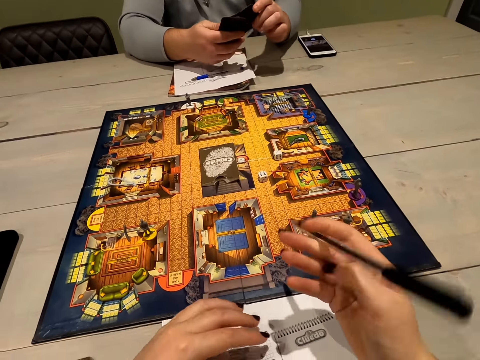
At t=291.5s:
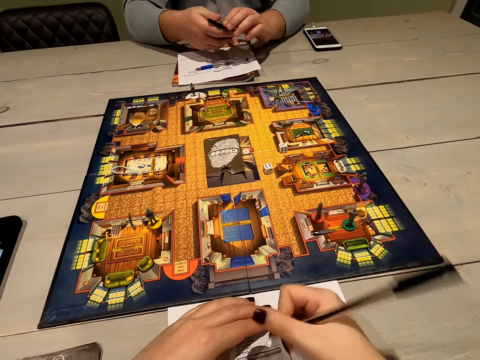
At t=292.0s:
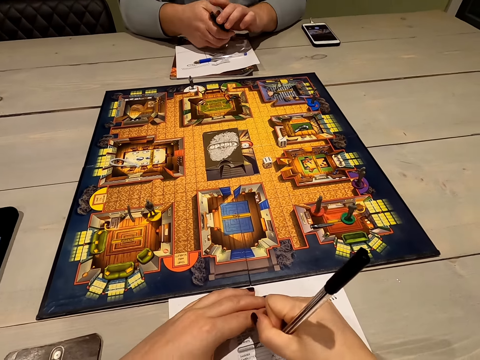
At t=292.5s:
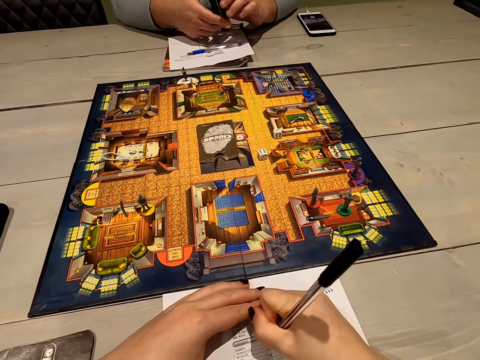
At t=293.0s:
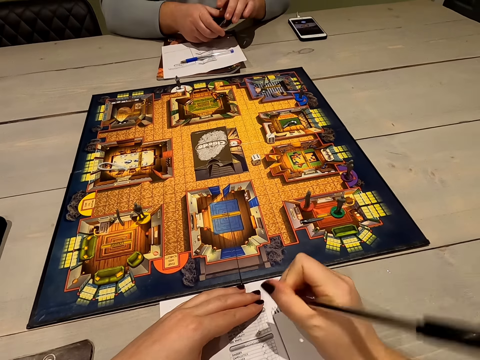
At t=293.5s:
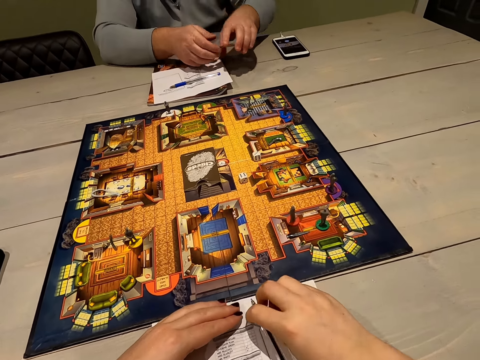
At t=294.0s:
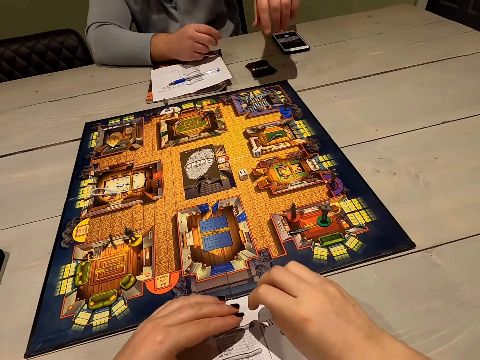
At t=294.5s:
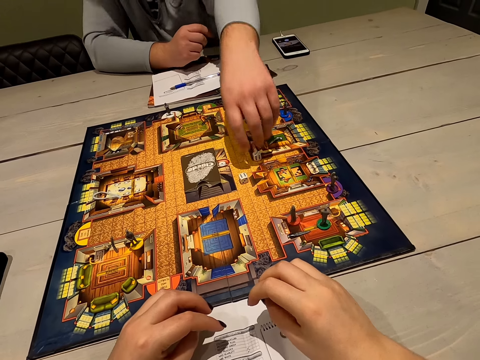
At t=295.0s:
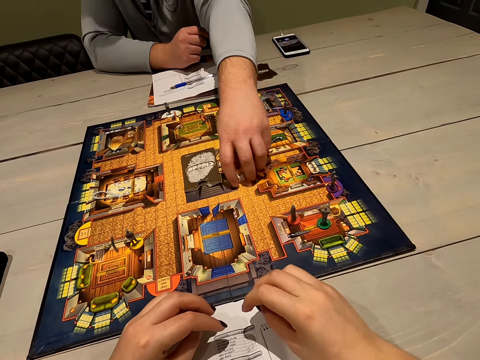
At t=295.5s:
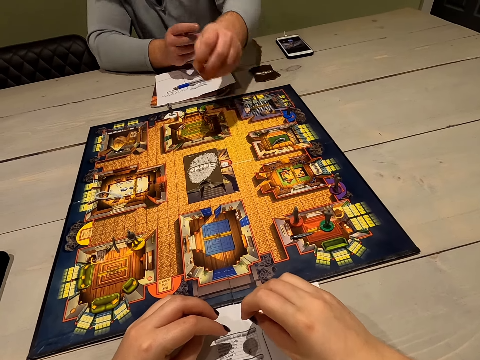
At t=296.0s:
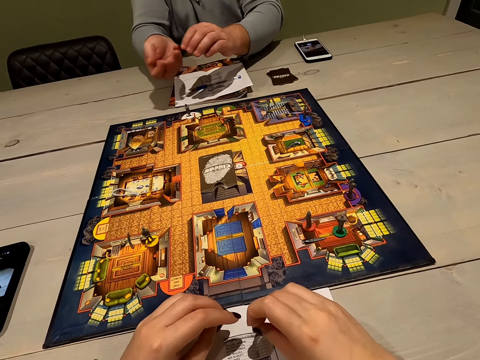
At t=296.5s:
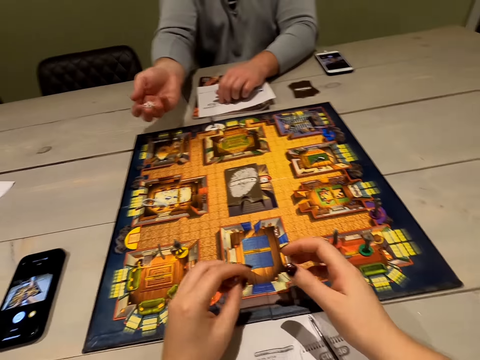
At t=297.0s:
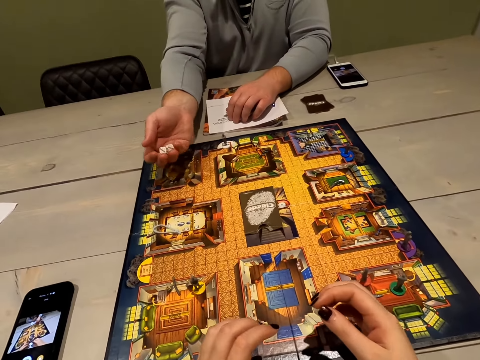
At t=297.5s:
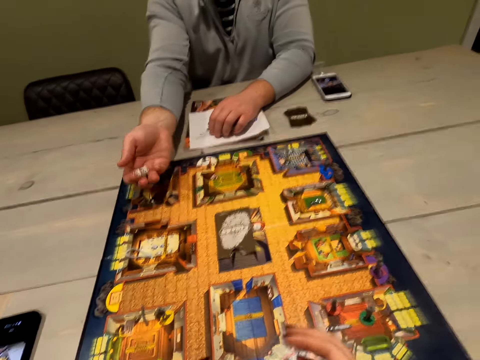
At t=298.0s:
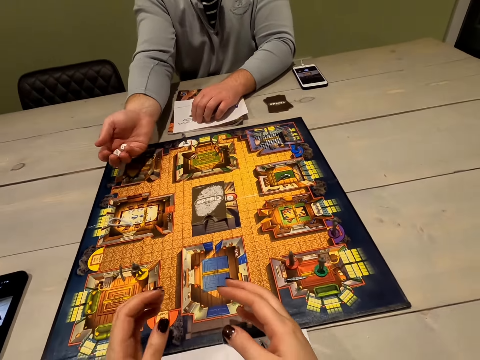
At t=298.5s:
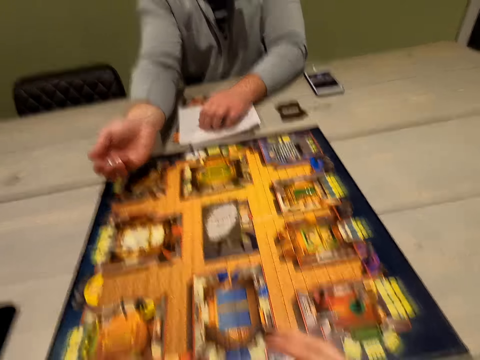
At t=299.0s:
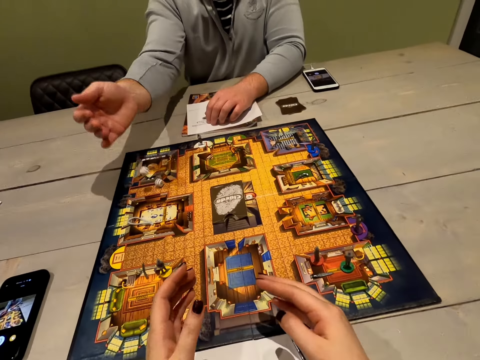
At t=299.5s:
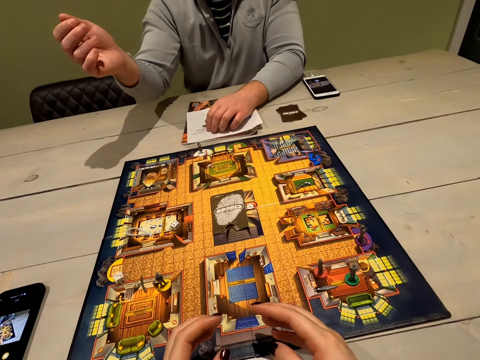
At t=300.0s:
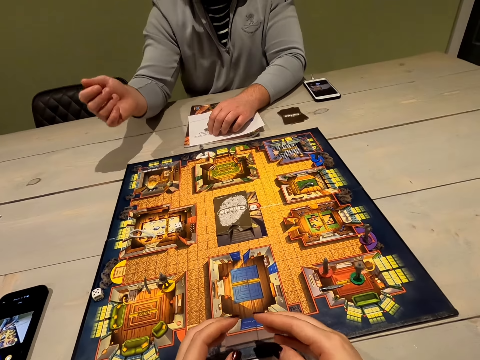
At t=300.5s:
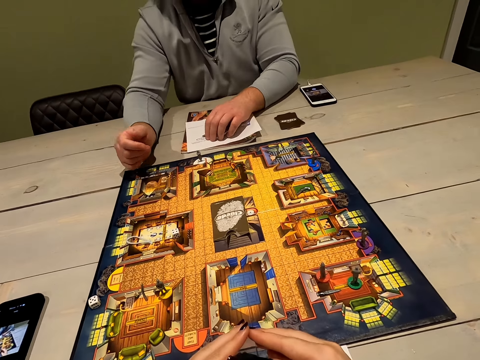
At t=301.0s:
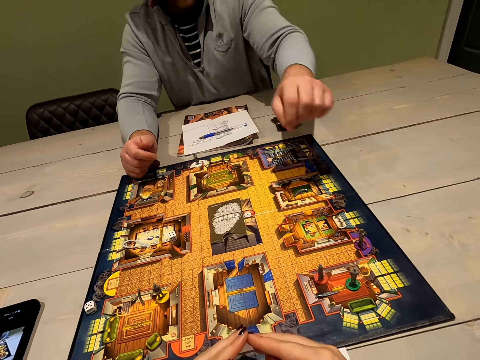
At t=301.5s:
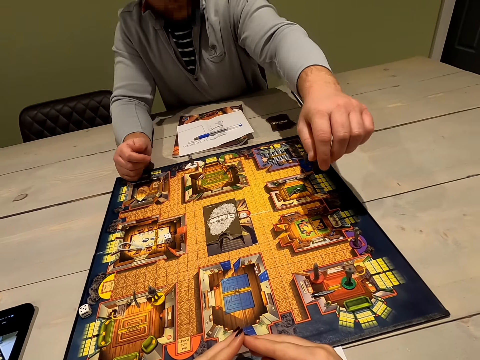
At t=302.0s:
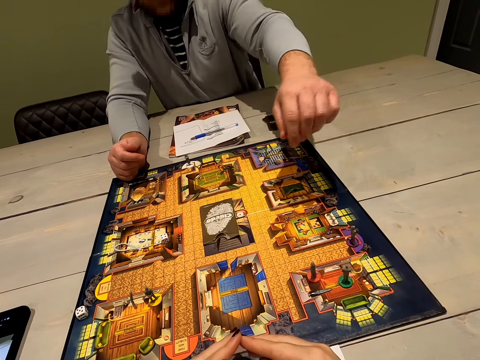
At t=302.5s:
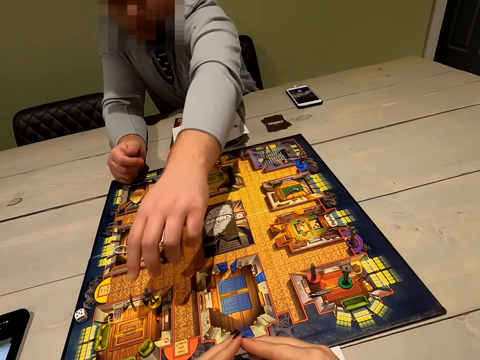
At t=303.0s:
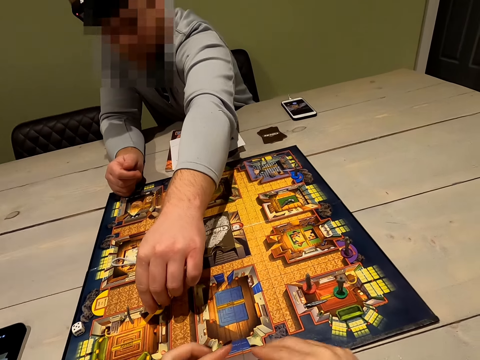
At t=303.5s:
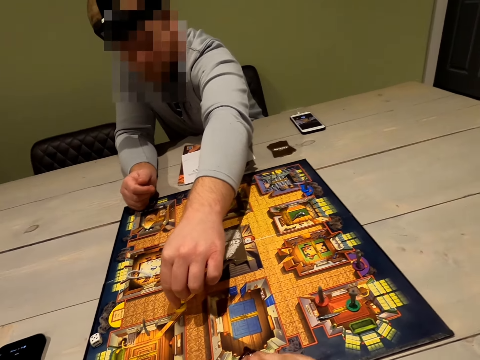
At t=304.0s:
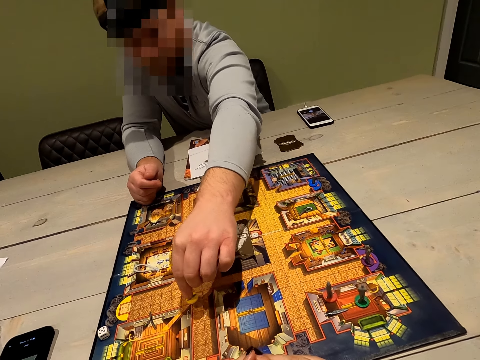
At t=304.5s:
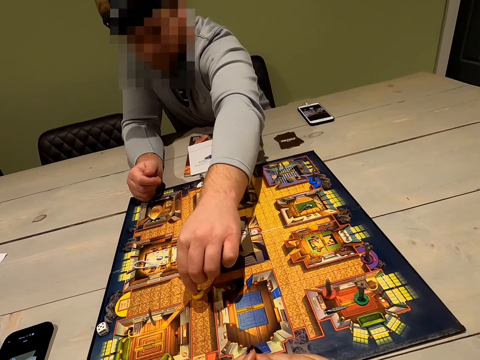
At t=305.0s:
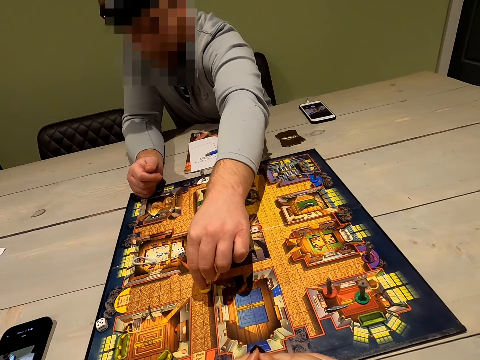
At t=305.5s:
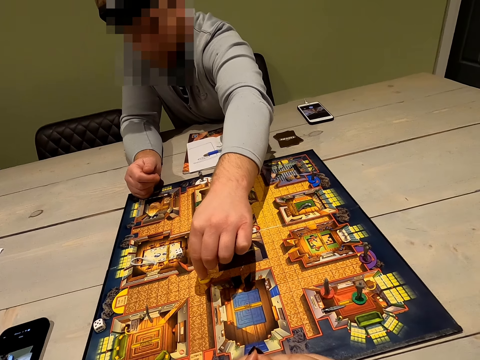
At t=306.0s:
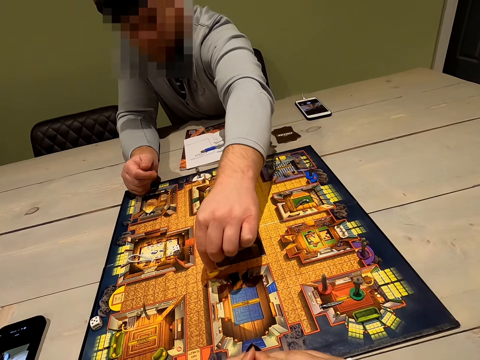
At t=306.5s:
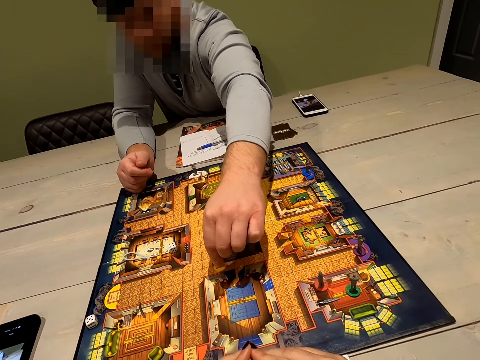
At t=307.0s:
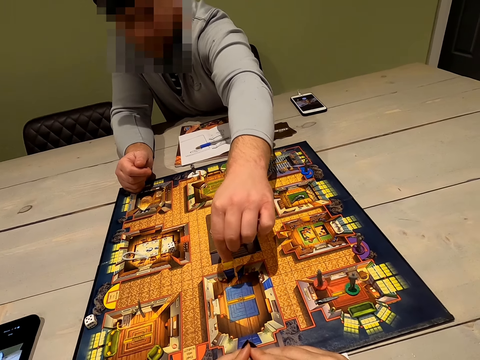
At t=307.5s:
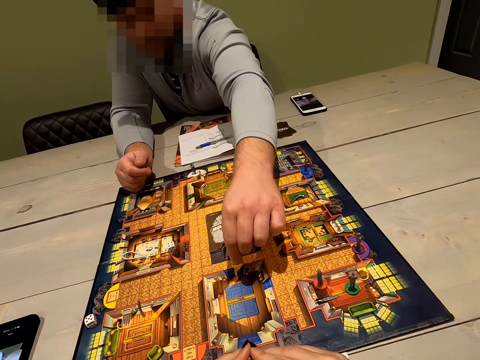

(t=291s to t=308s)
The camera wearer holds the pen with the right hand. A person dials a phone. The camera wearer writes down on the sheet. The person shows a game king to the camera wearer. The camera wearer looks at the dice in the right hand of the person. The person shakes the dice in the right hand, places the dice on the game board with the right hand, moves a game pawn, picks up a Mr. Black in the lounge with the left hand and moves the Mr. Black on the game board with the left hand.

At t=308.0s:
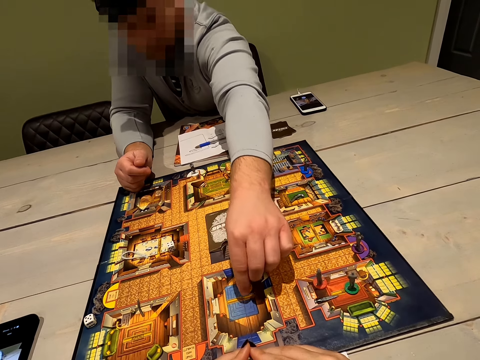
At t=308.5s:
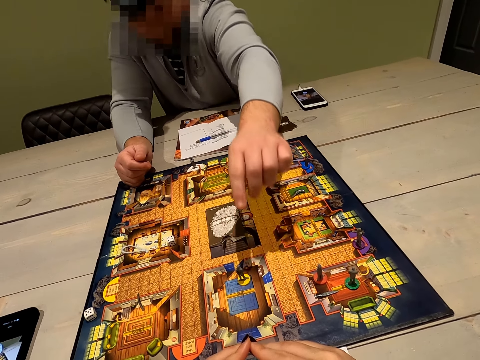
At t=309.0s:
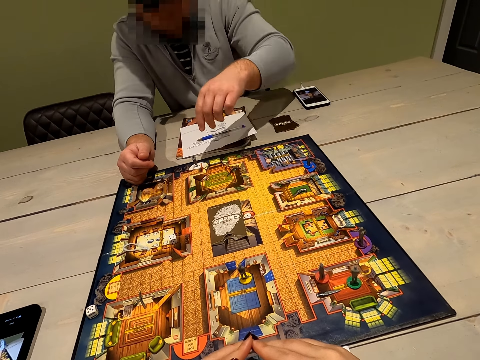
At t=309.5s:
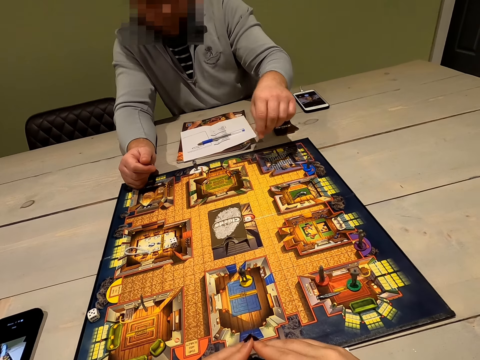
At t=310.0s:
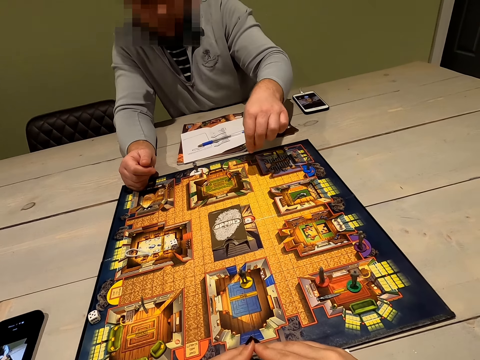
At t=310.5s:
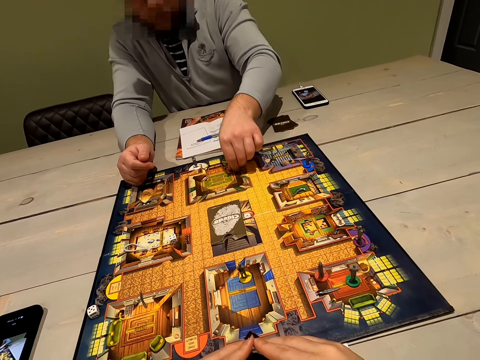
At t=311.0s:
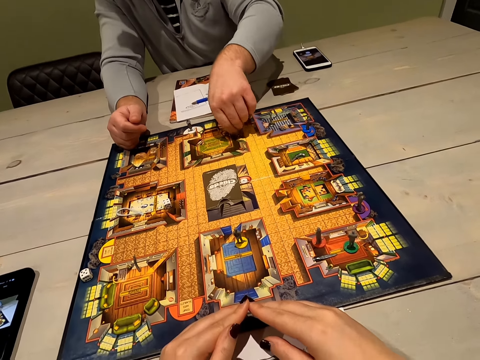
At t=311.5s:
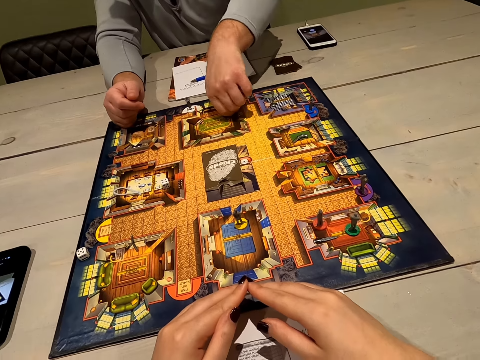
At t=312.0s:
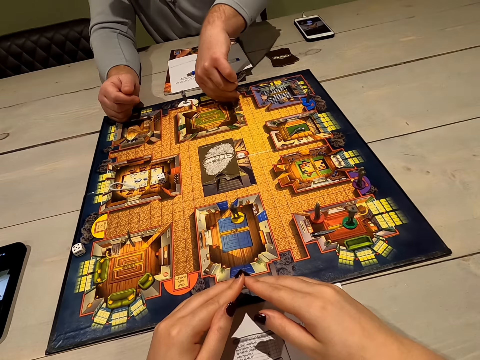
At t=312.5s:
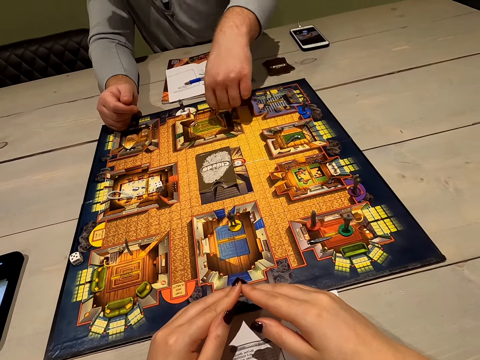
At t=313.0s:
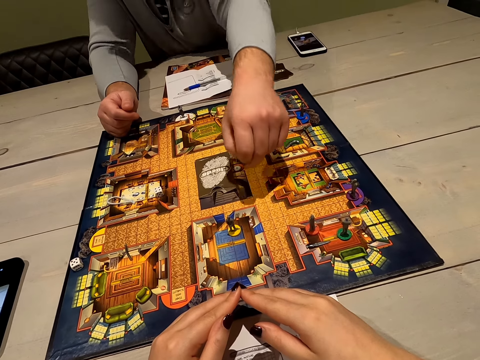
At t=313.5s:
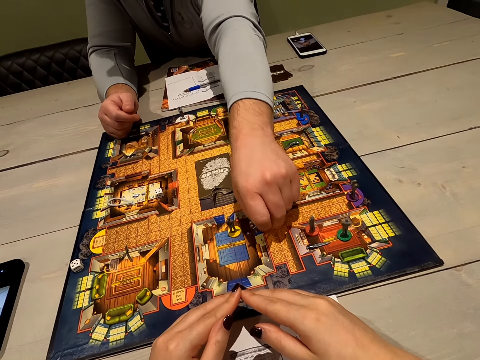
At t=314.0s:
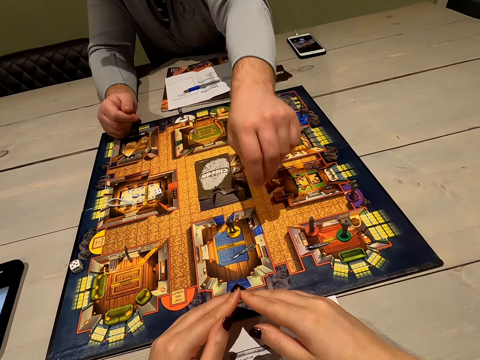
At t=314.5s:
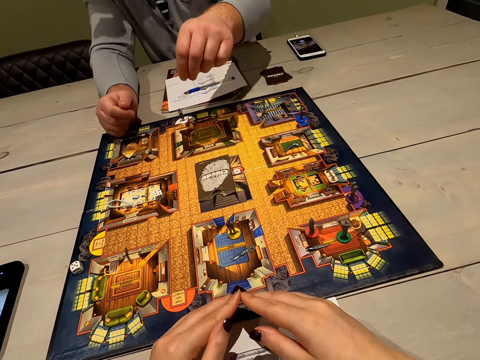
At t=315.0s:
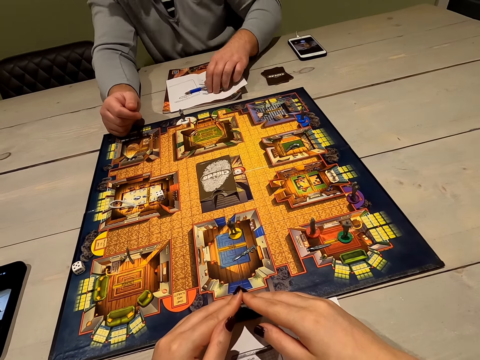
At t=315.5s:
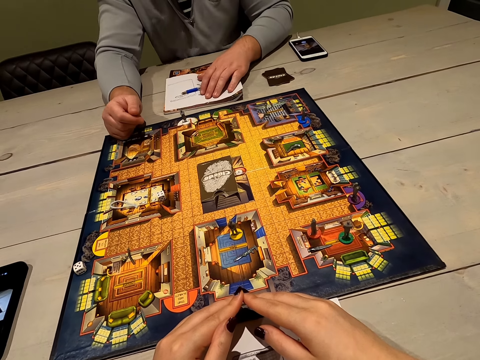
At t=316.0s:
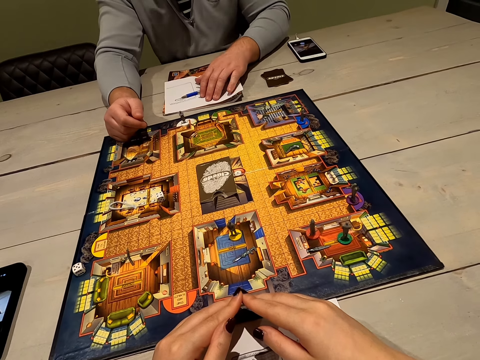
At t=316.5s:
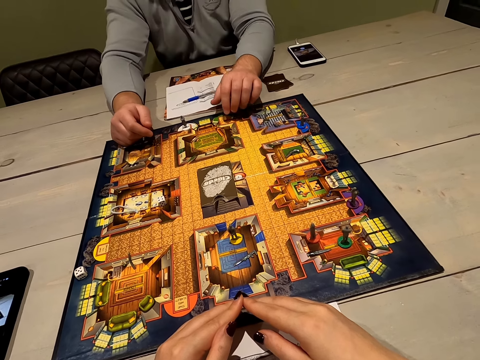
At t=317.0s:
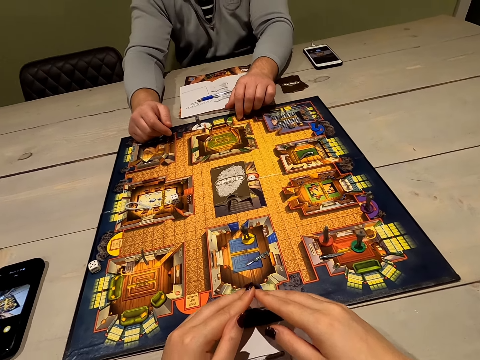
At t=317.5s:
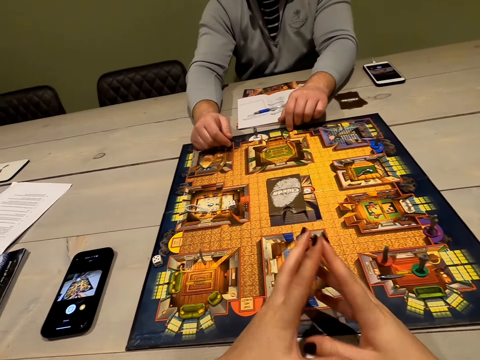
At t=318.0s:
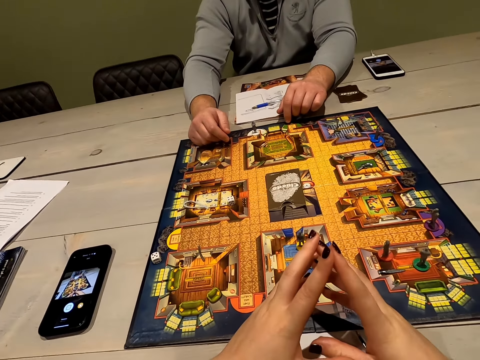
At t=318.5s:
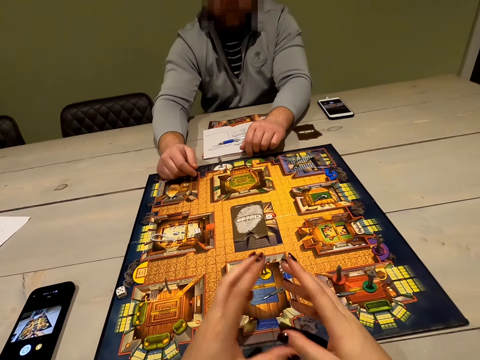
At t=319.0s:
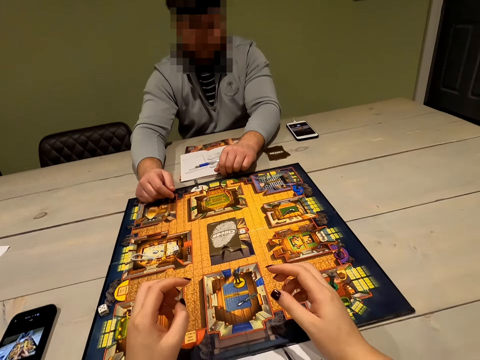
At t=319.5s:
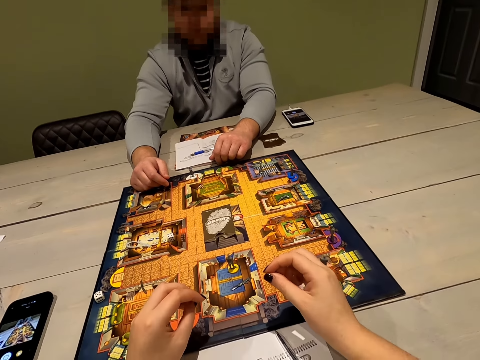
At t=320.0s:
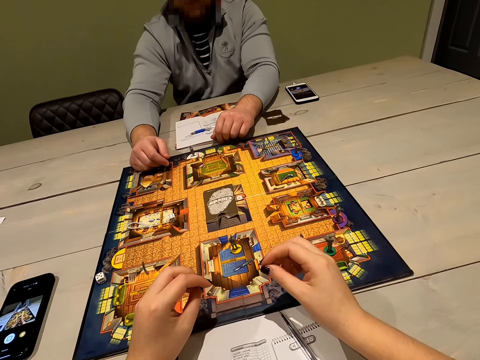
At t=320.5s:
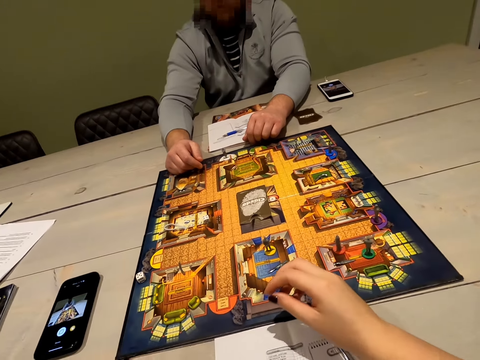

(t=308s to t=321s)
A person places Mr. Man in the hall with the left hand, picks up a wrench in the ballroom with the left hand and places the wrench in the hall with the left hand. The person holds a pen. The camera wearer joins hands together. They interact with the person.
